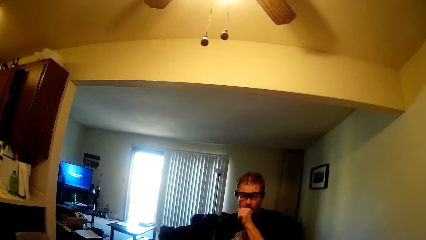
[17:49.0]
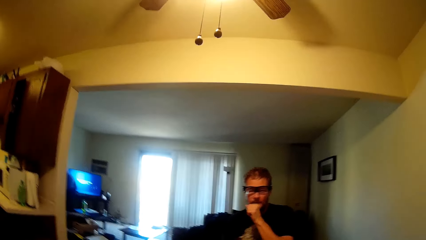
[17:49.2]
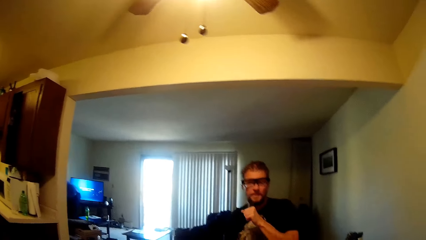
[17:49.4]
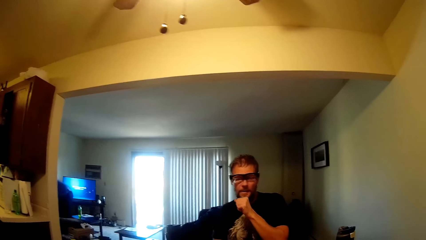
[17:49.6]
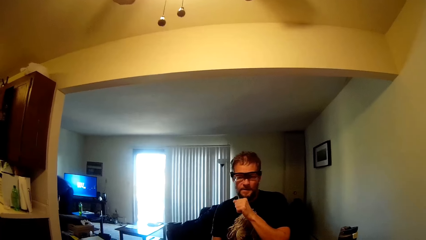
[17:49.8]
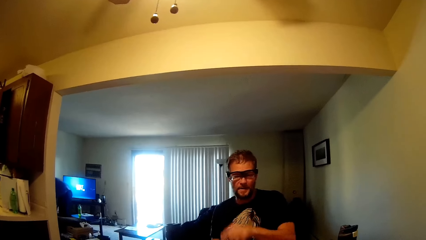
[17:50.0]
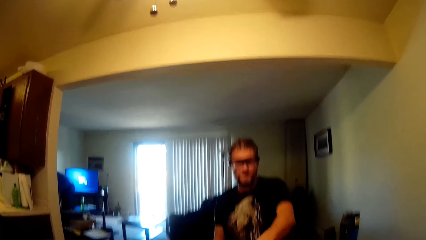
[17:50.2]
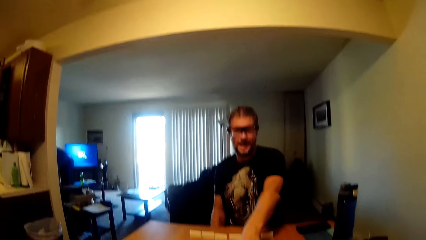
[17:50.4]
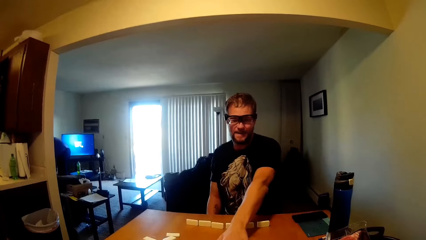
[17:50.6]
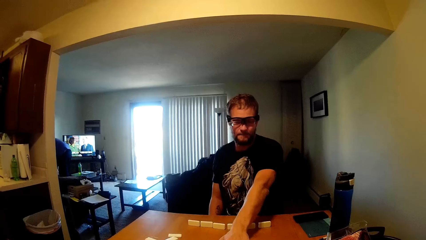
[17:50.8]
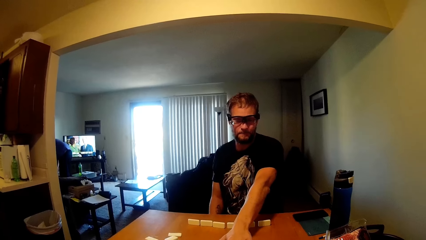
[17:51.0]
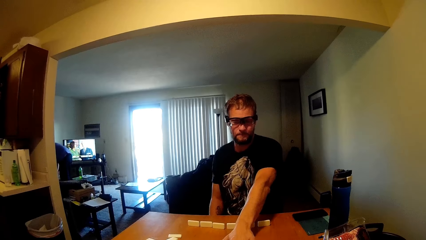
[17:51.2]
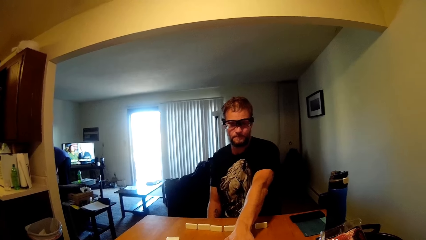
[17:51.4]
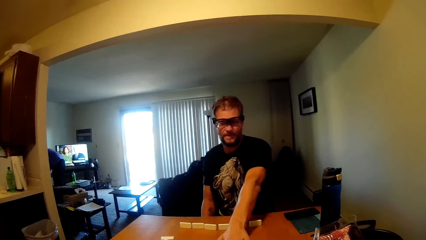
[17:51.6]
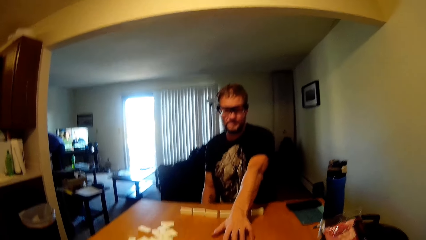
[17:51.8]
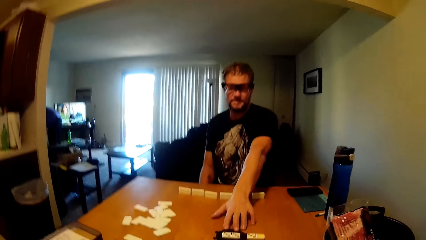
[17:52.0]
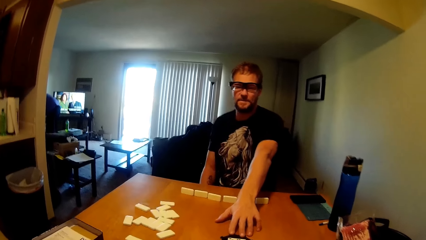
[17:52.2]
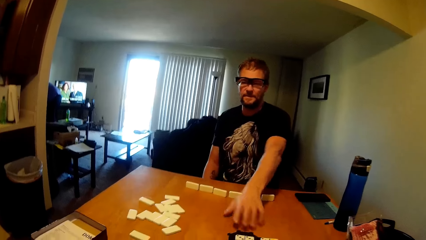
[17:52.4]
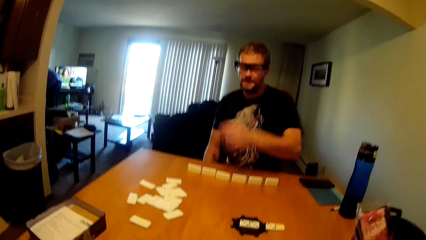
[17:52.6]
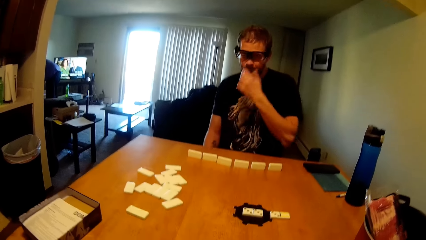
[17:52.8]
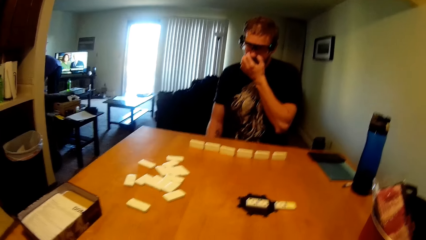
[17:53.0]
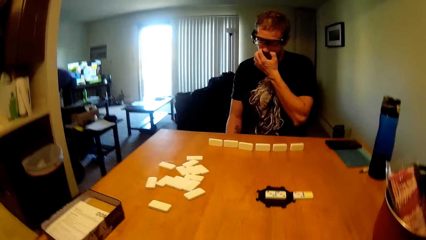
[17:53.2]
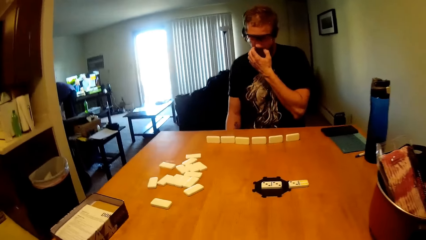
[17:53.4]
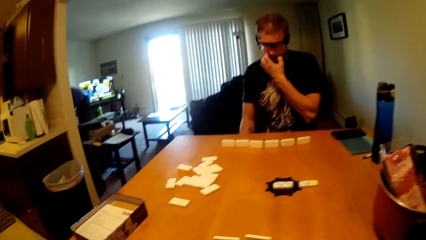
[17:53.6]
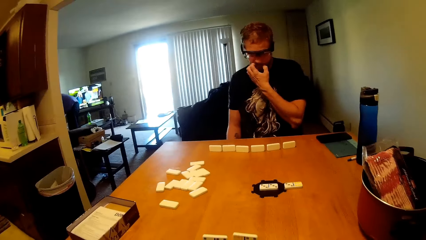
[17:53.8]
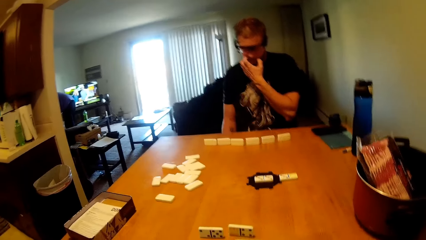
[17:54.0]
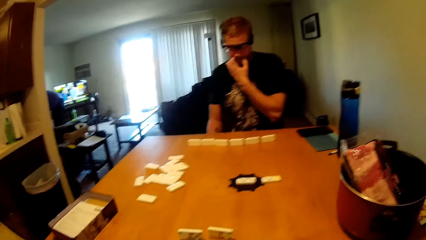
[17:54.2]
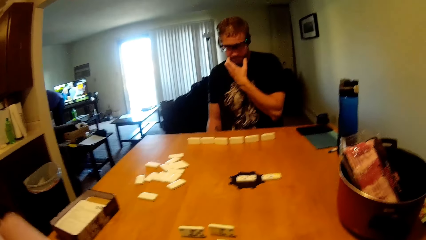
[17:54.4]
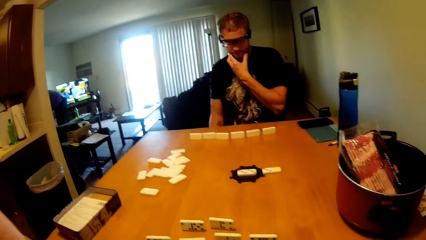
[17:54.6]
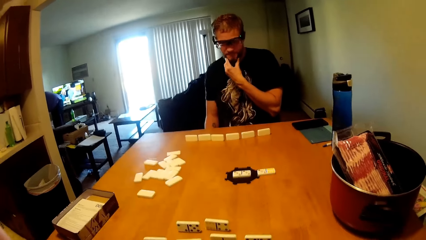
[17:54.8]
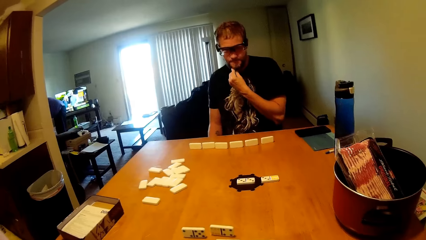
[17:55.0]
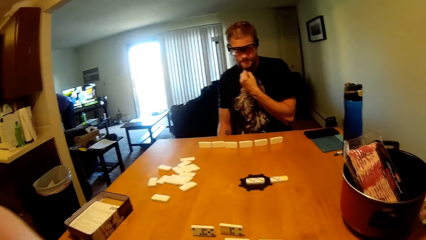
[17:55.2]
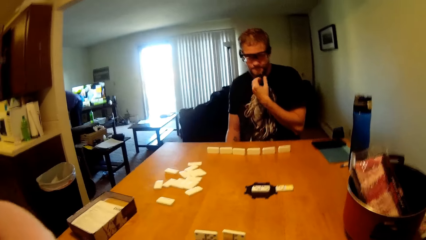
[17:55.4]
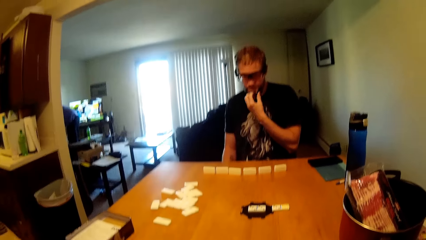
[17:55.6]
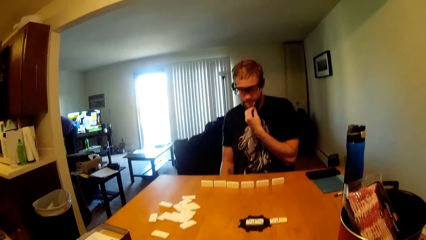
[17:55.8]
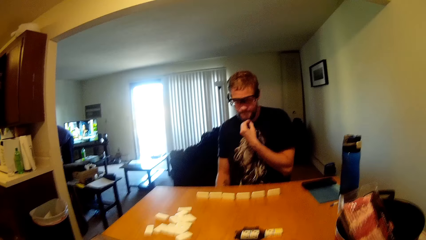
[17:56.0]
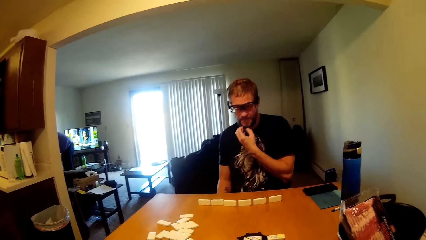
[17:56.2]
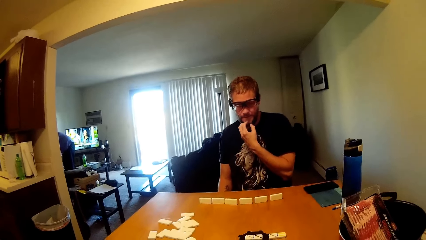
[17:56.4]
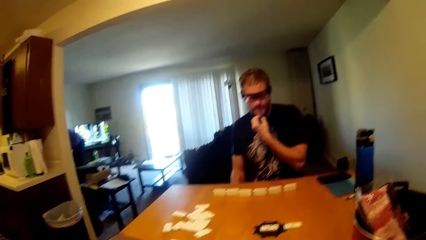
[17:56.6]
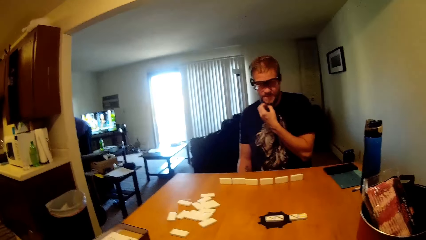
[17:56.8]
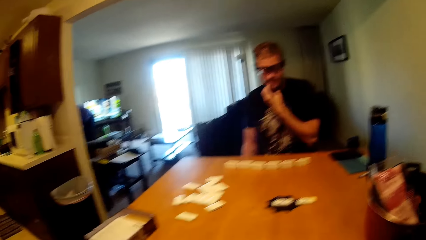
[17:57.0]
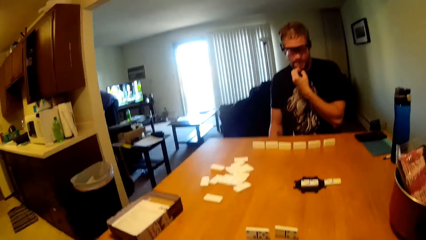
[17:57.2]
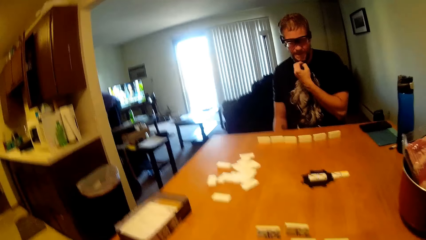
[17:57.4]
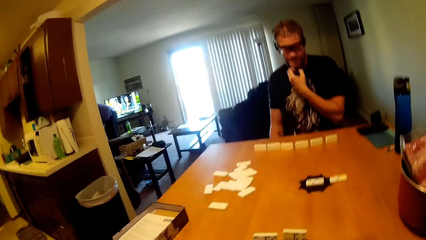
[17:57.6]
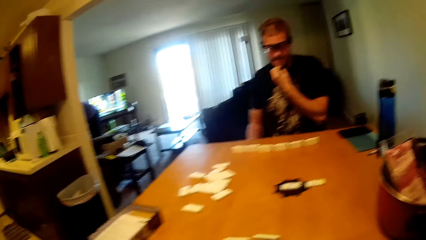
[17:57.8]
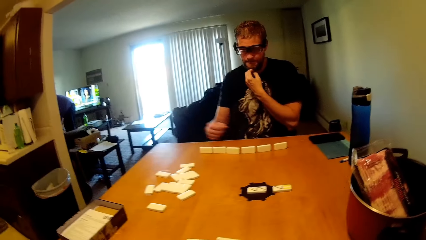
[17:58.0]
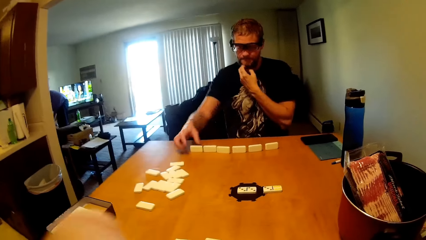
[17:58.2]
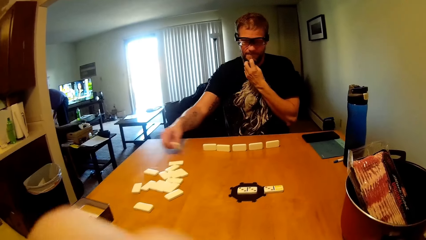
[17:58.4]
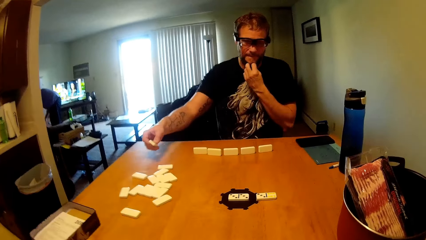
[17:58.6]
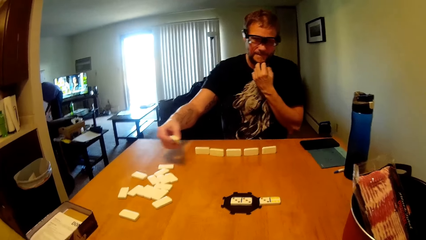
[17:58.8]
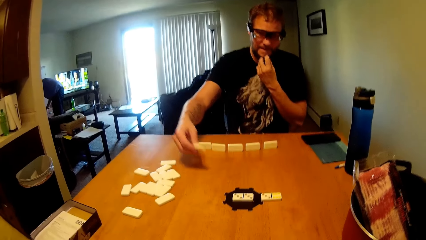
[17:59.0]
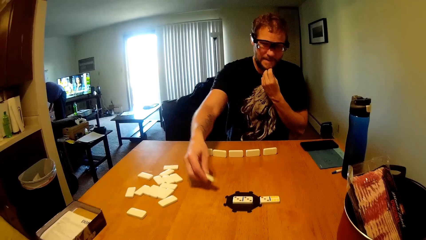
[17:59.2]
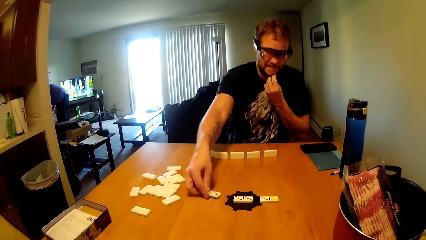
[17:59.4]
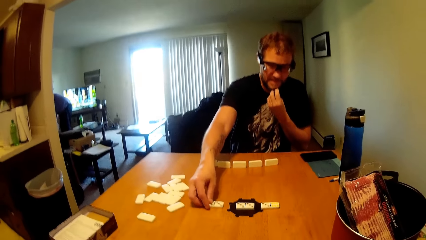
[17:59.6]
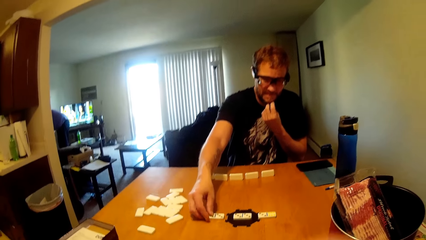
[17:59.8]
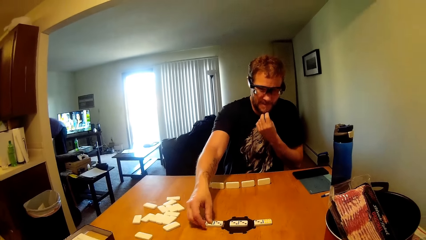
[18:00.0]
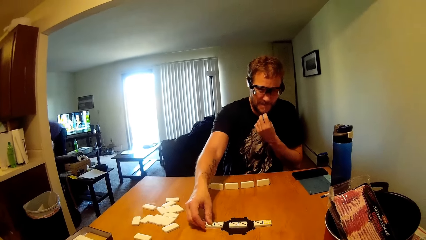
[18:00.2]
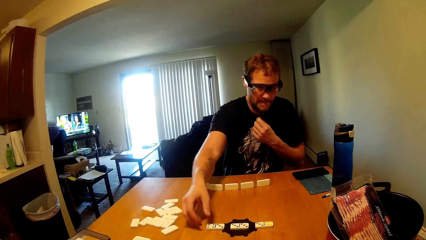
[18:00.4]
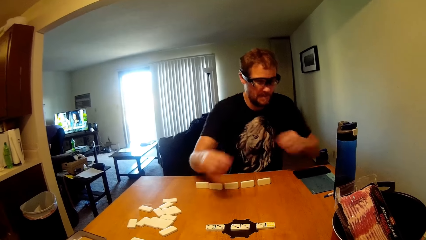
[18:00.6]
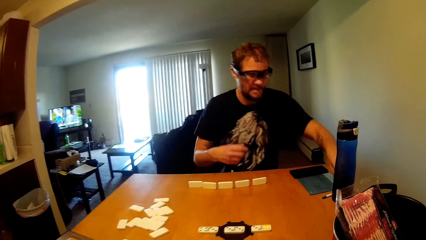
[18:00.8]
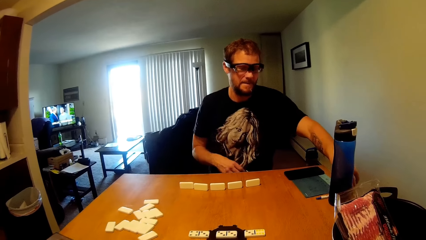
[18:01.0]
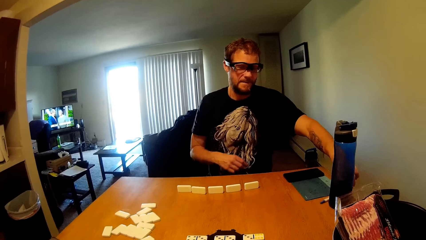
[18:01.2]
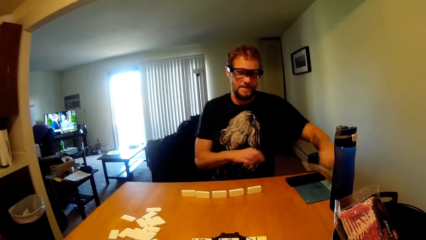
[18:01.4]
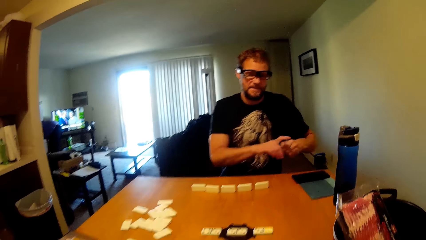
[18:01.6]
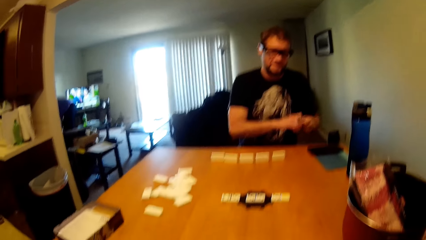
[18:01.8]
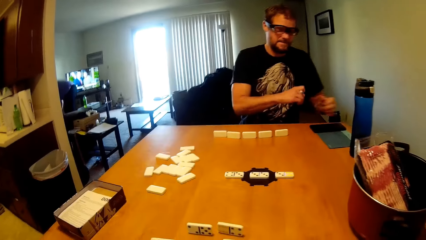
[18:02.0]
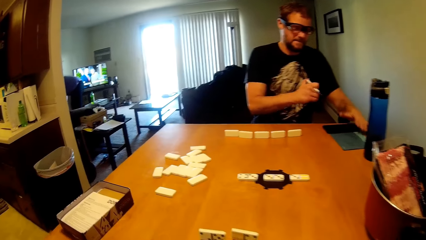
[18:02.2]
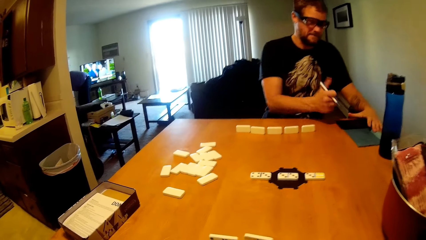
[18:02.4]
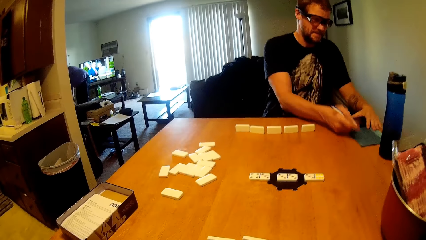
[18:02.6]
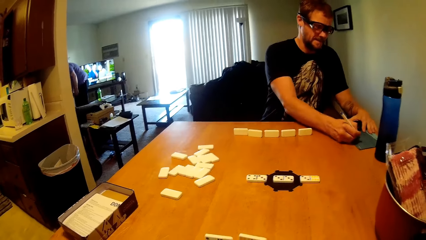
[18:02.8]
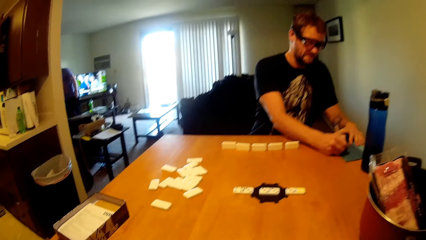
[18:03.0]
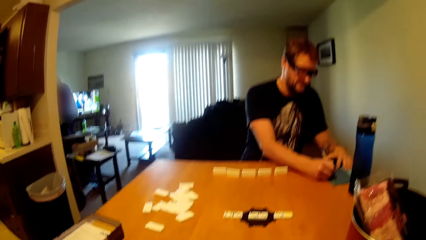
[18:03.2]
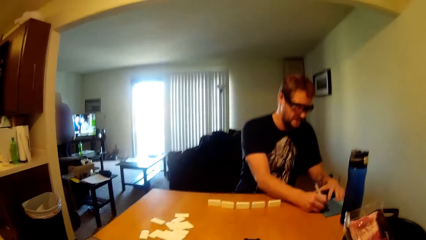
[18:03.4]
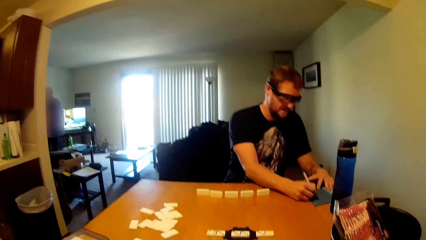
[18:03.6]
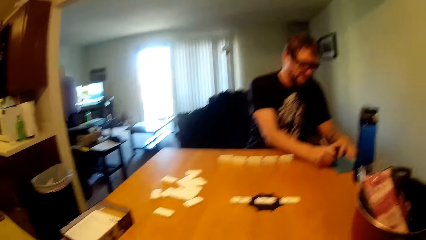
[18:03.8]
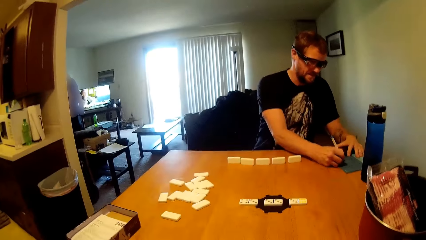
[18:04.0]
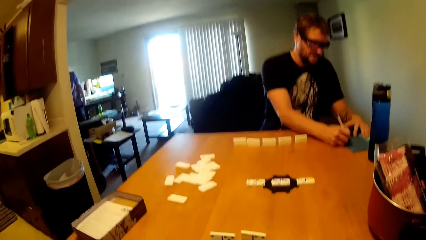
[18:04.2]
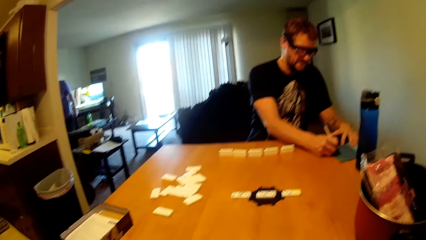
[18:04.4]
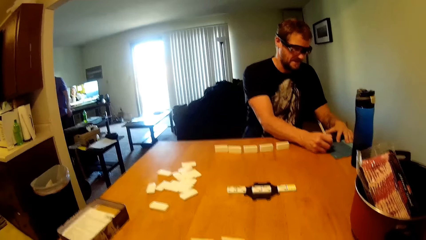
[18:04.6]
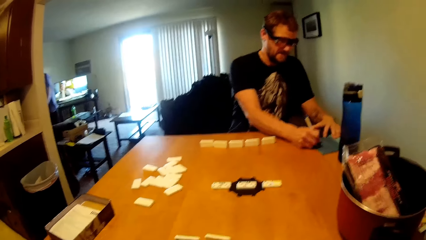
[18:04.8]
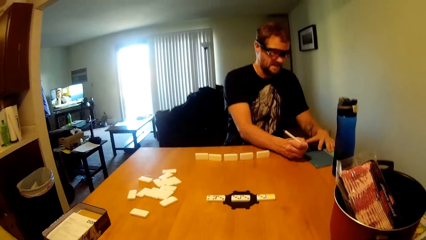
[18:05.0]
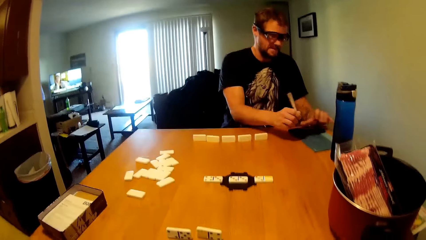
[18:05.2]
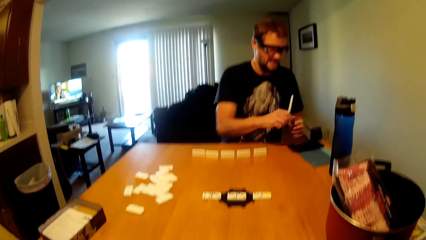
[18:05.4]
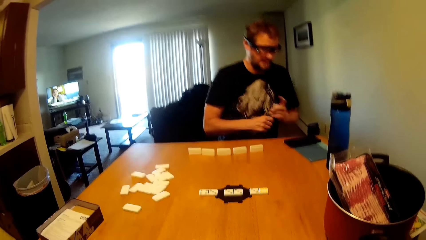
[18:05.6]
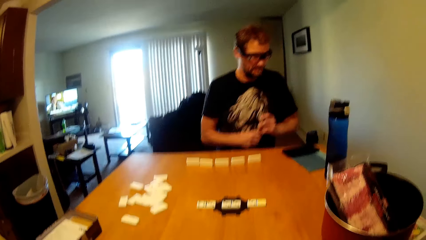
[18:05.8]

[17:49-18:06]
A man points at the dominoes on the table as he converses with the camera wearer. The man touches his face. The man picks a domino from the table and puts the domino on the table. The man picks a pen from the table. The man writes on the file using the pen, conversing with the camera wearer.
